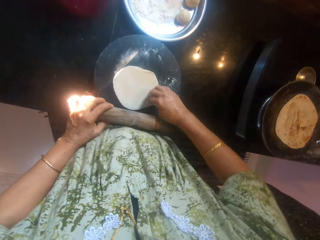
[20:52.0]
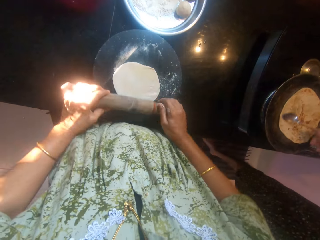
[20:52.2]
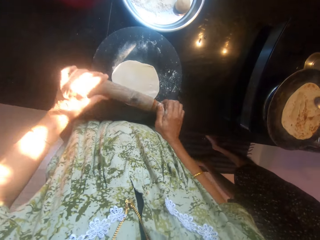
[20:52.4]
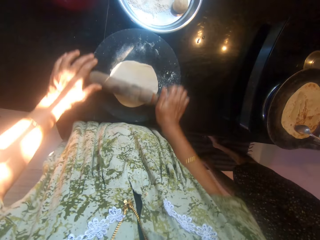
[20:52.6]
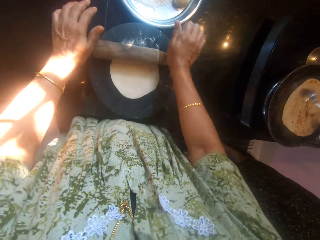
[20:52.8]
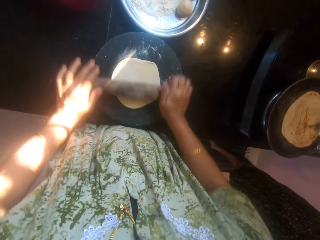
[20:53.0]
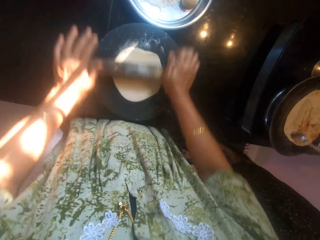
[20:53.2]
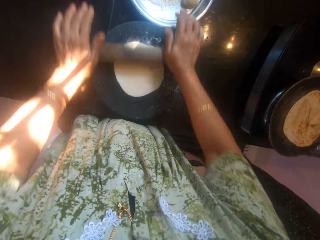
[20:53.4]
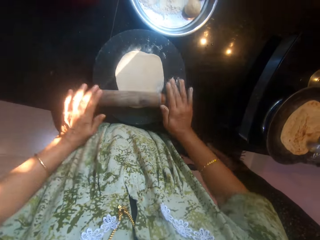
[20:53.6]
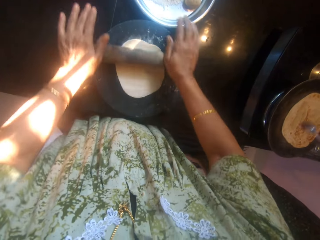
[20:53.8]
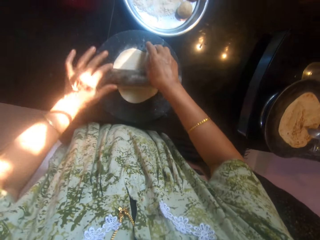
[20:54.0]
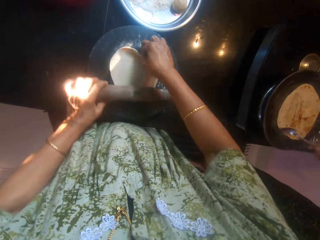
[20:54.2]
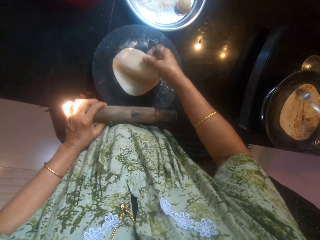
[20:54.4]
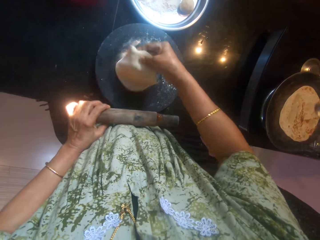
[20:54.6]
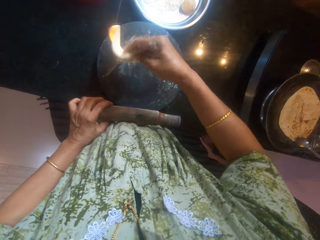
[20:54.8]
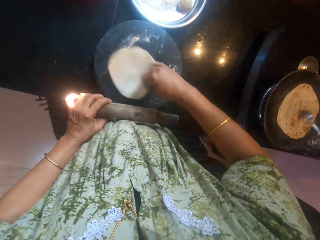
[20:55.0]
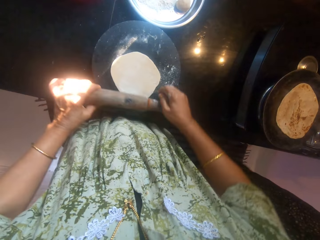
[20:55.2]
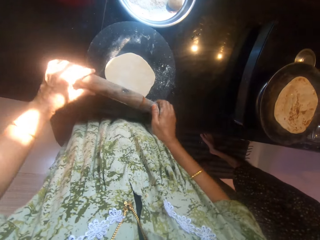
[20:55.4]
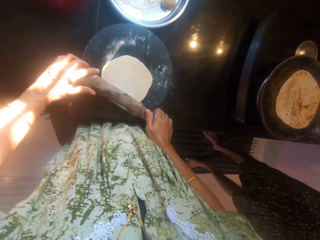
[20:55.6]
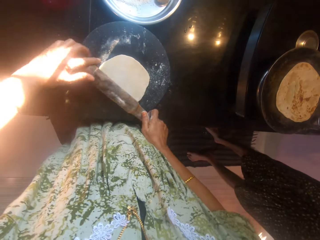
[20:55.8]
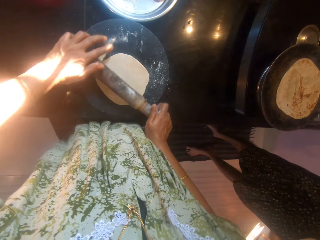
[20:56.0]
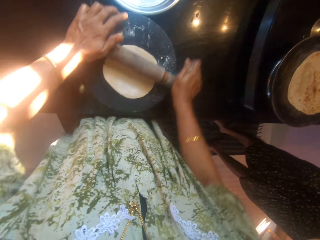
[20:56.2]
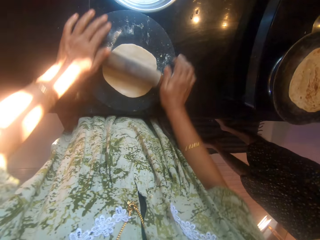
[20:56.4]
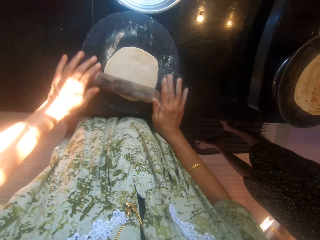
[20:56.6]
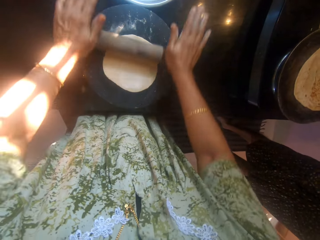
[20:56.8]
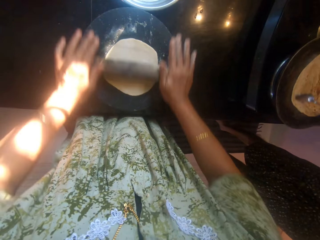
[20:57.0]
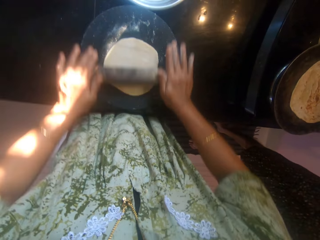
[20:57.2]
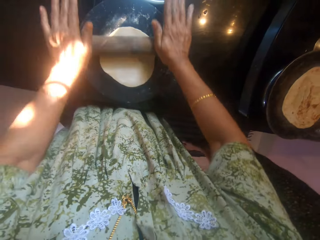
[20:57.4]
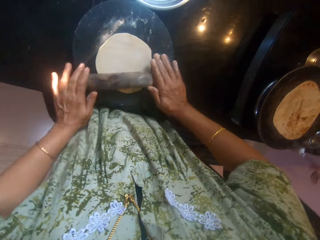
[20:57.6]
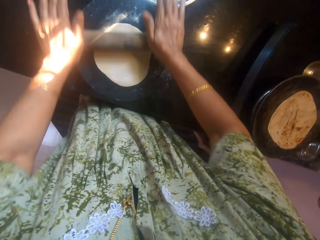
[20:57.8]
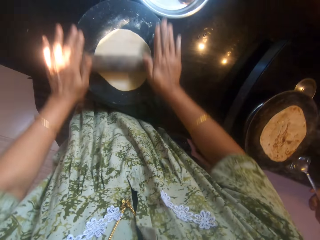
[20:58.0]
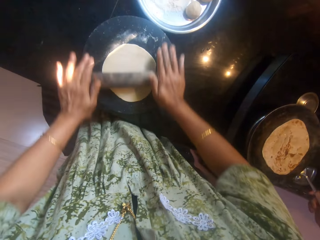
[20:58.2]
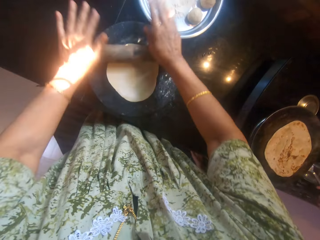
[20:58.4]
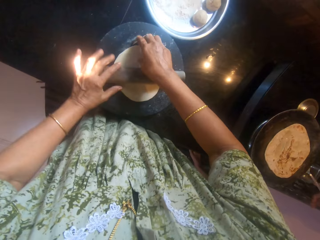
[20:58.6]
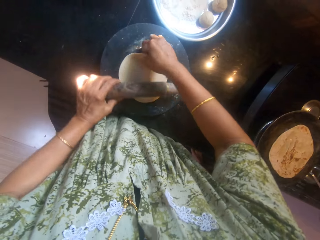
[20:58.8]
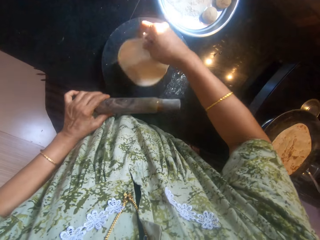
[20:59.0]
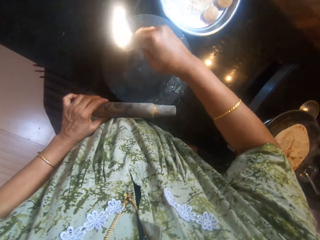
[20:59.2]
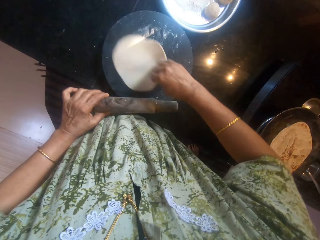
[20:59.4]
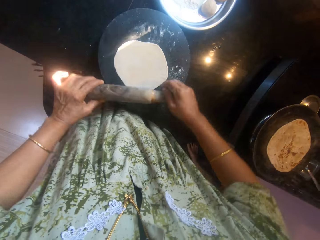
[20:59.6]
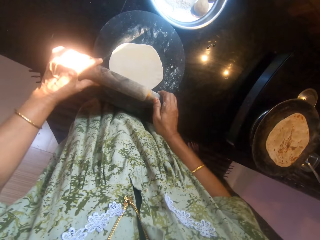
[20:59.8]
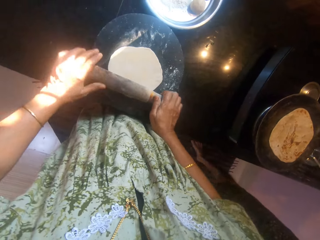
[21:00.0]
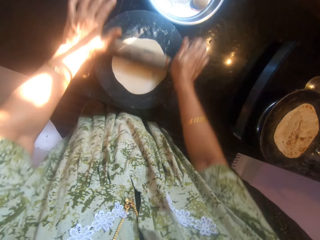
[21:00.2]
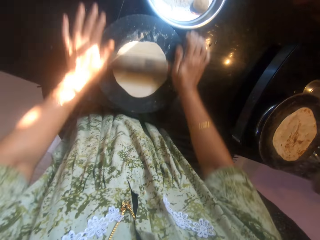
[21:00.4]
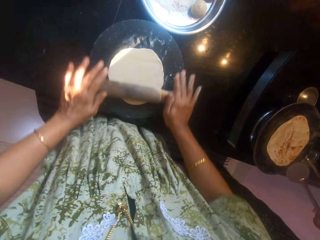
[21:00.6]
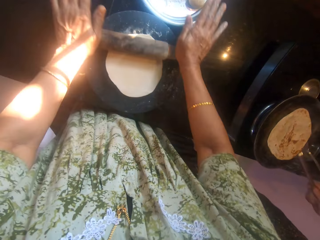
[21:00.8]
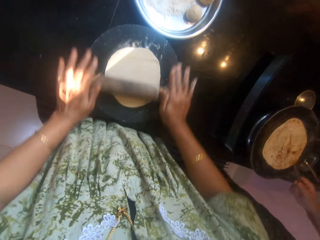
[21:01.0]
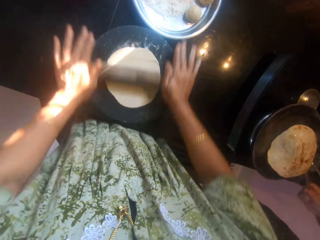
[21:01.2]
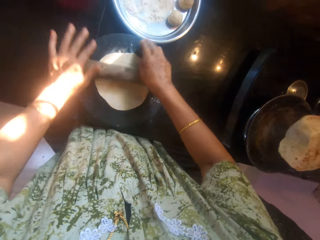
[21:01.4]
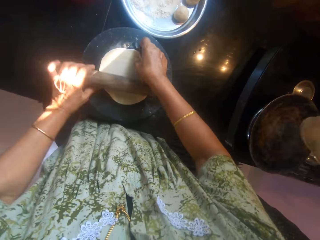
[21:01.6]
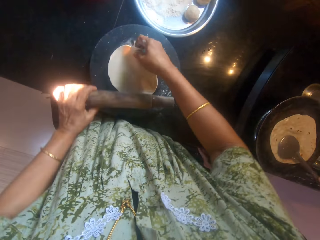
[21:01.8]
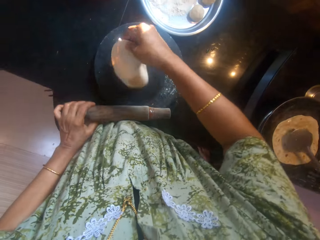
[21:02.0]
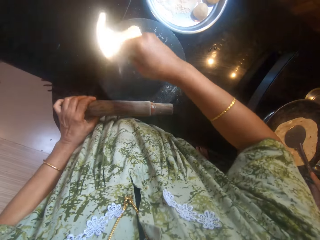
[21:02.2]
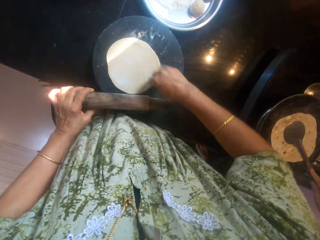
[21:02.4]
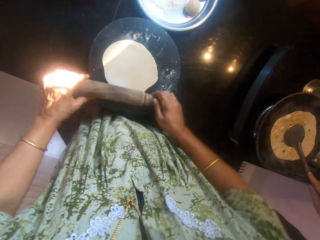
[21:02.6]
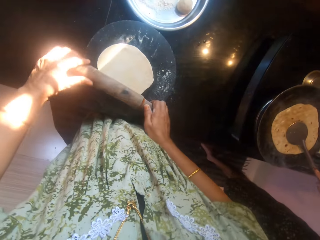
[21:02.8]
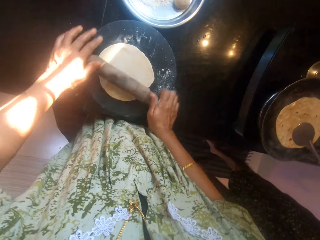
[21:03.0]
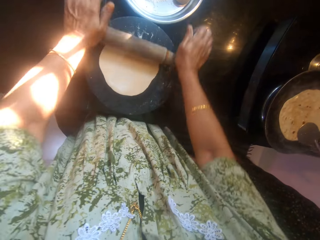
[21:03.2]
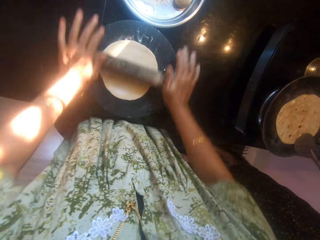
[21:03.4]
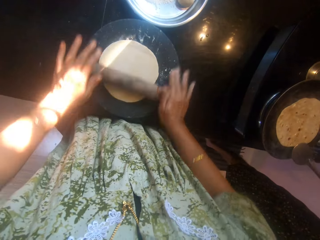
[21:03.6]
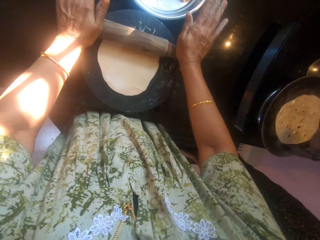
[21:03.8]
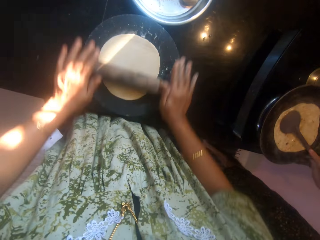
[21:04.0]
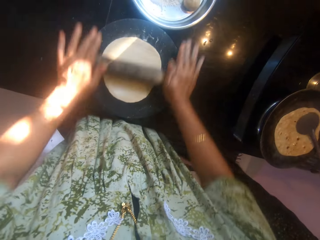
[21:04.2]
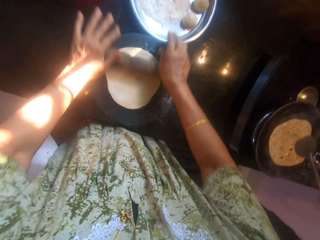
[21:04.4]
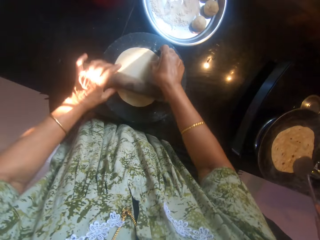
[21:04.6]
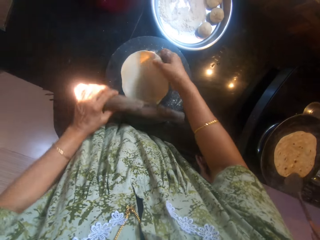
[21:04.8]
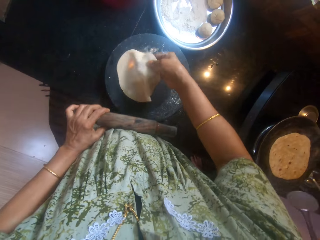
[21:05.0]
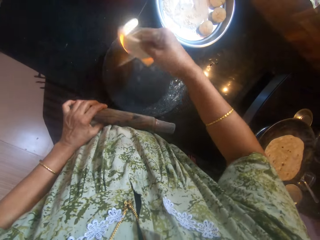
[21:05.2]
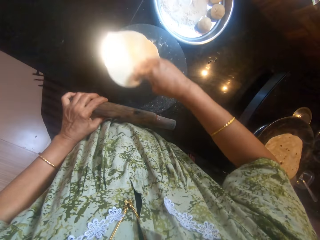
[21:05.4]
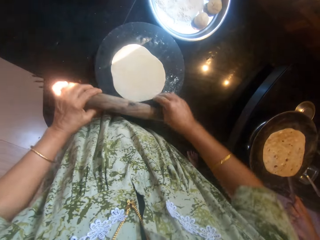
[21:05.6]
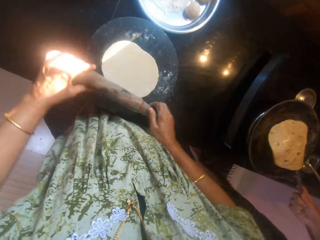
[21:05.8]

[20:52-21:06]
A man turns the flatbread in the pan.

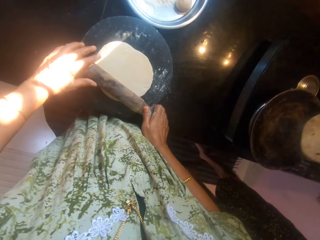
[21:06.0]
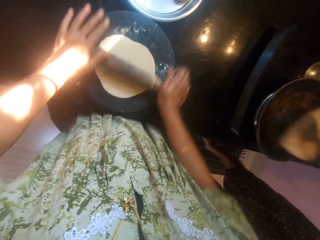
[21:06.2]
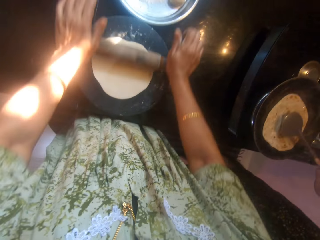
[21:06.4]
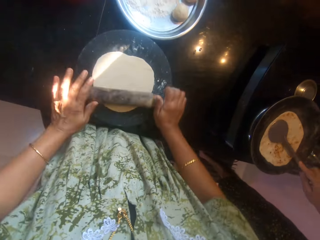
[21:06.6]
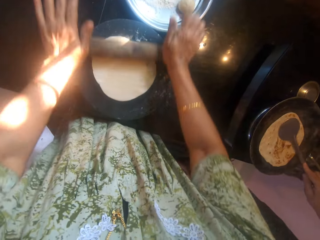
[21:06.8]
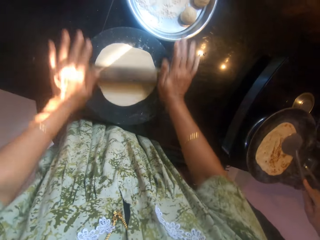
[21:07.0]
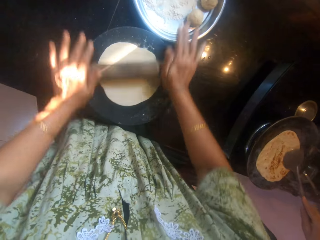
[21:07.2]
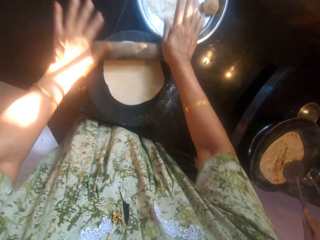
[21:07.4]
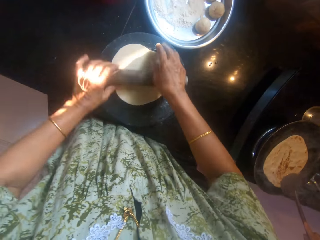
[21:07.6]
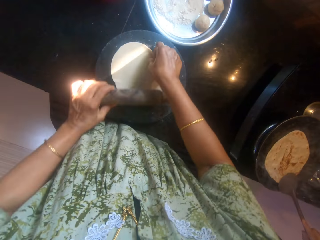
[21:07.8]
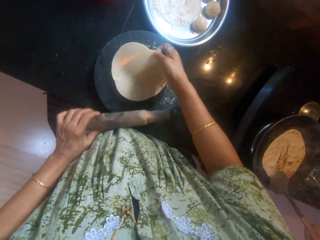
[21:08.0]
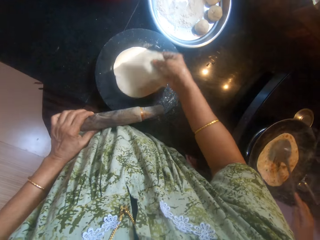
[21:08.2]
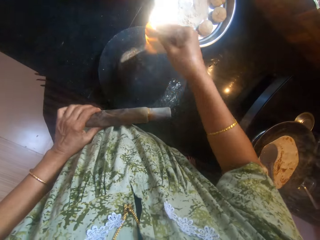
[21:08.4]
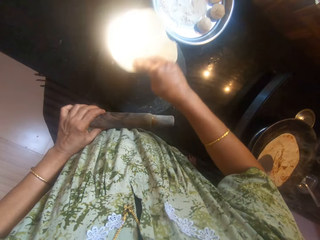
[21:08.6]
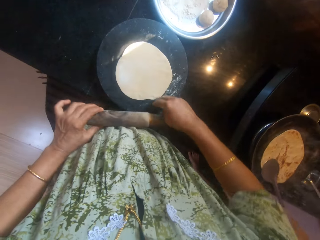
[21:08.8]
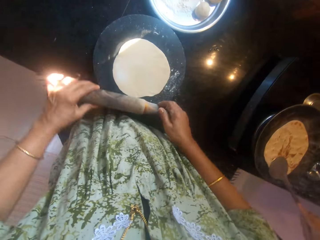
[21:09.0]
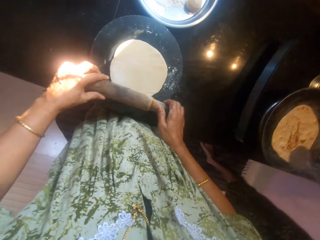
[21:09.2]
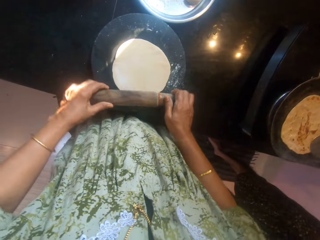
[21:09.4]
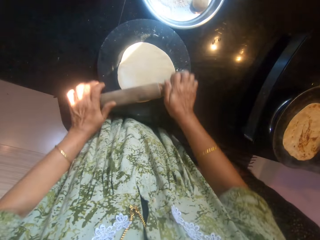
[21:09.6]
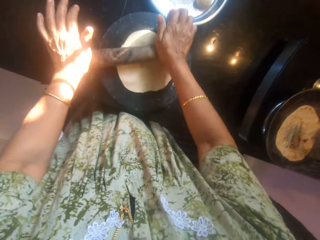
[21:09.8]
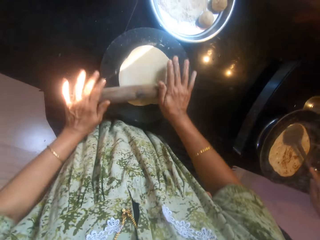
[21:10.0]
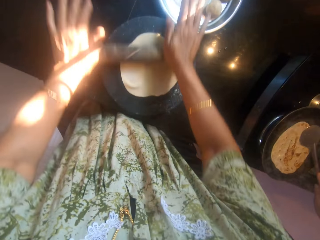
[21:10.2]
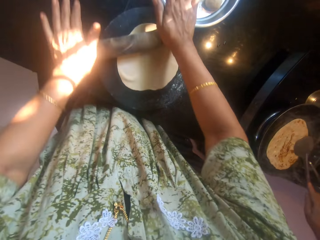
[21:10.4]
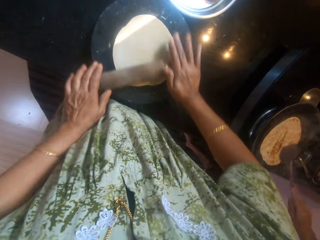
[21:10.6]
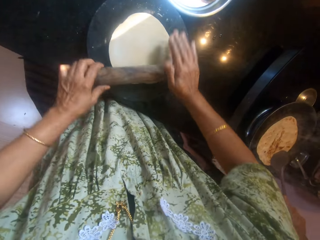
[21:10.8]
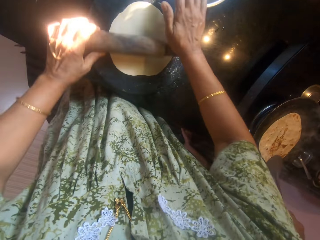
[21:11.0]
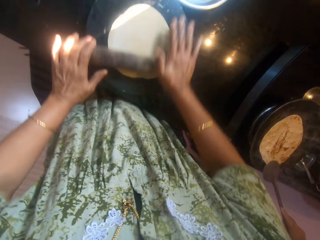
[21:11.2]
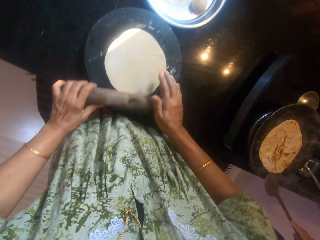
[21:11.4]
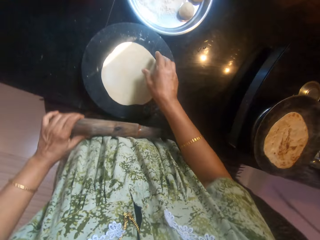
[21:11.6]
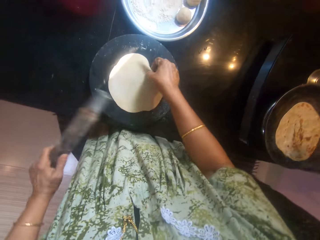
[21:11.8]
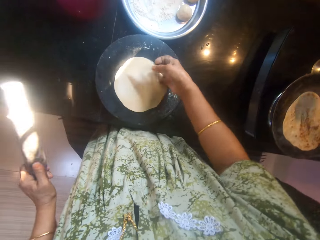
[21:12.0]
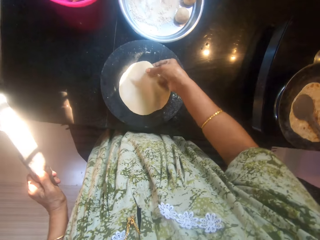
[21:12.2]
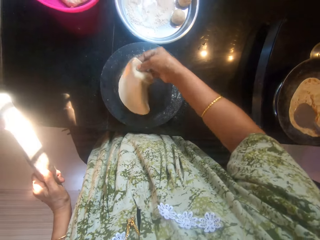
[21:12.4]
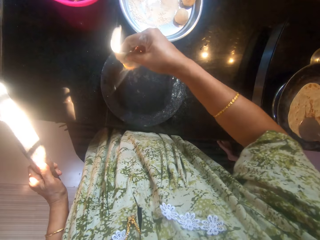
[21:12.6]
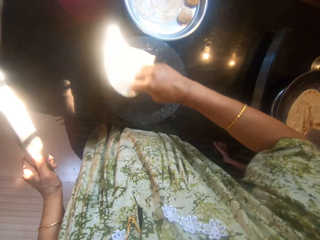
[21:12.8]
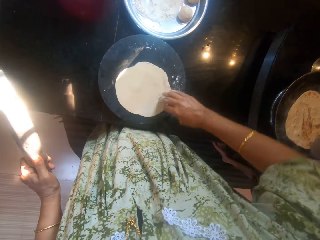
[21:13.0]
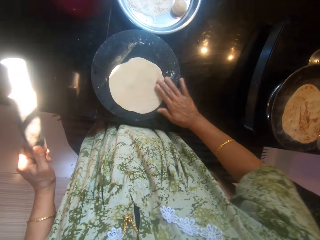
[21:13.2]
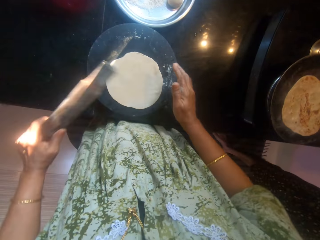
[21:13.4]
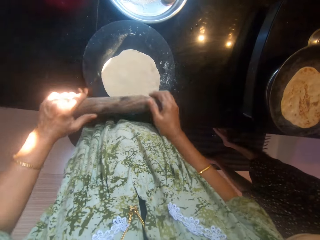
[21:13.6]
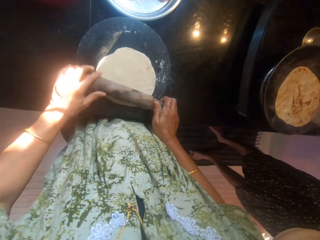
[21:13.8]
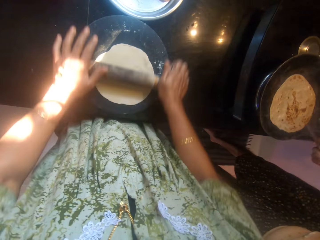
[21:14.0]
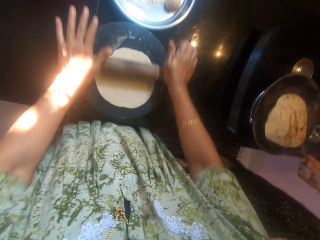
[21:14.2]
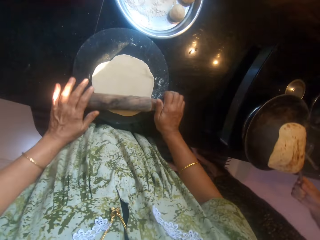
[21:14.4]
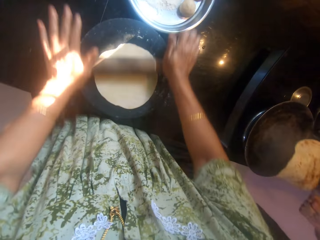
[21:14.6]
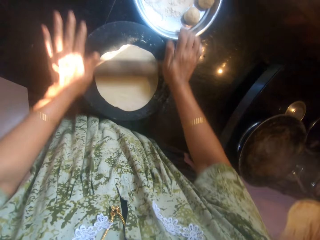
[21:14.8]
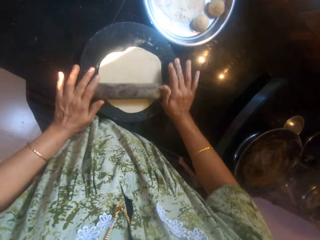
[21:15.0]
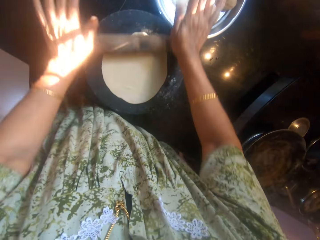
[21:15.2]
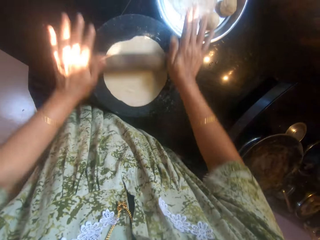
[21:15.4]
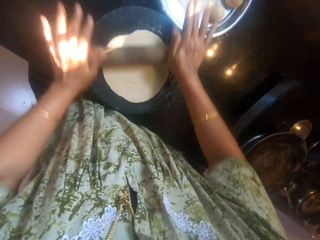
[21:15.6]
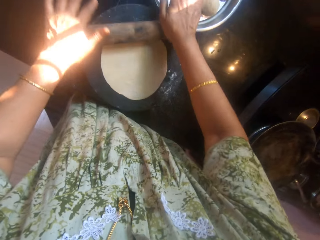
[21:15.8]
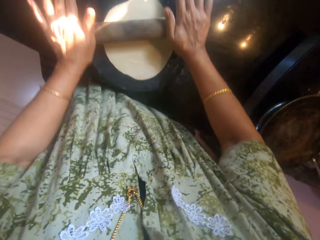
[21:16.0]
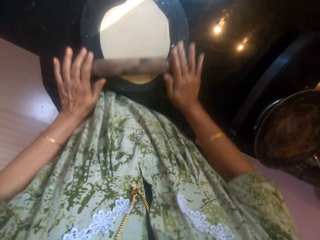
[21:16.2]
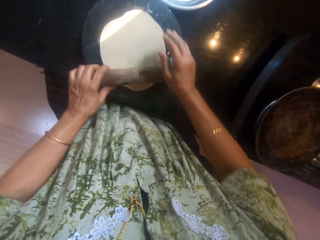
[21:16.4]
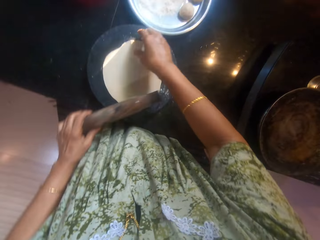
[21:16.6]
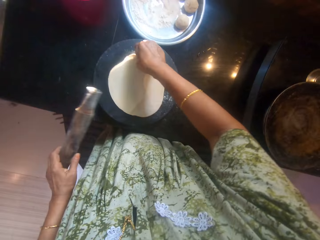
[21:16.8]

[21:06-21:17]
A man removes the flatbread from the pan.
